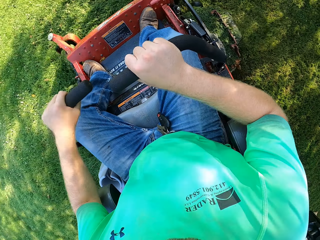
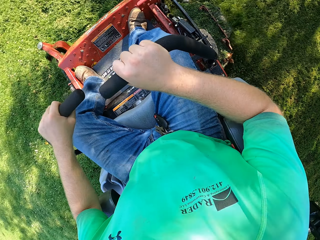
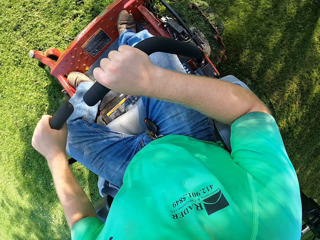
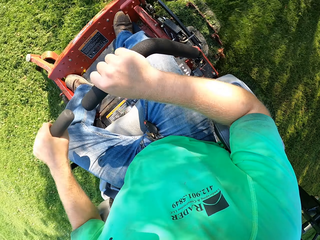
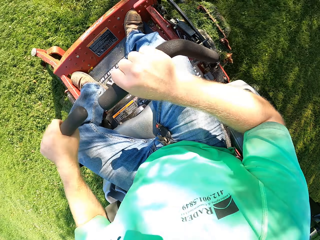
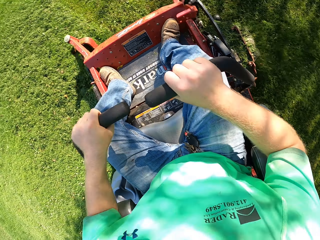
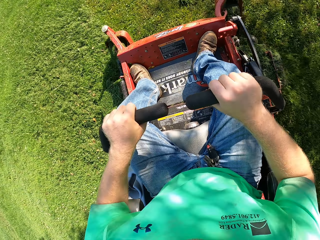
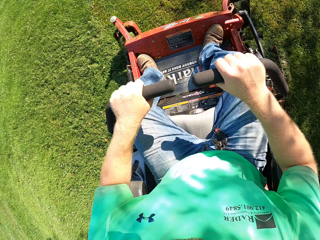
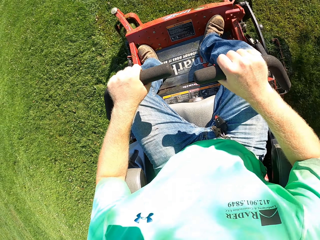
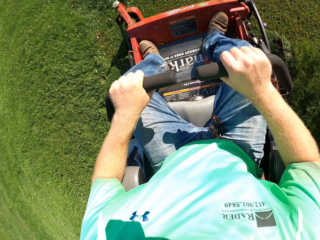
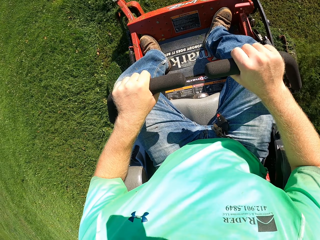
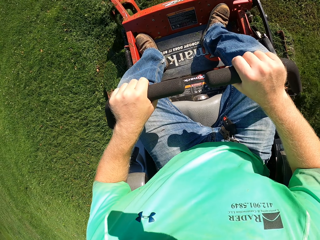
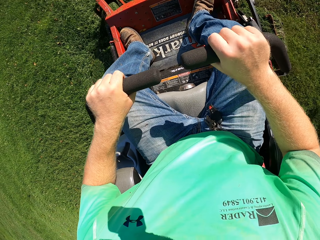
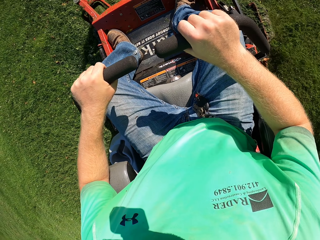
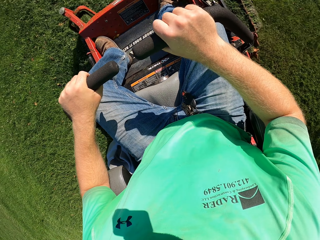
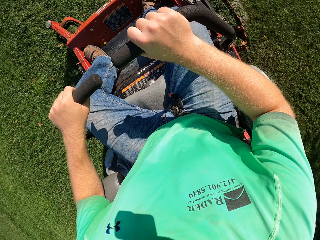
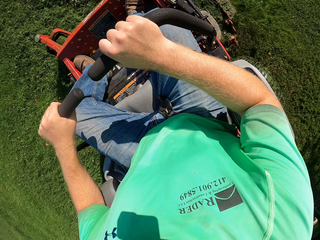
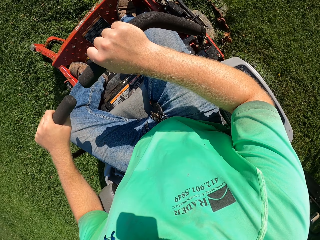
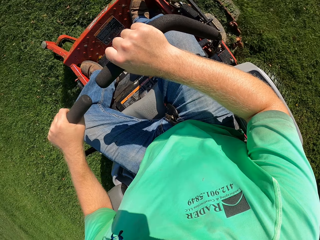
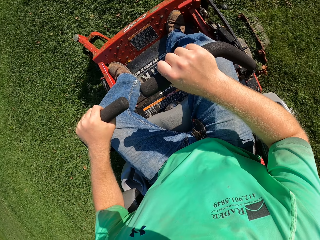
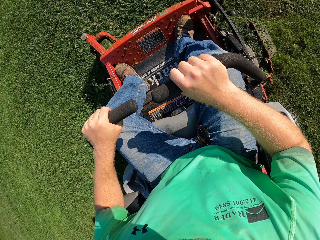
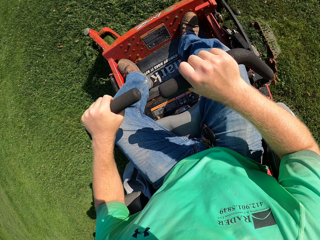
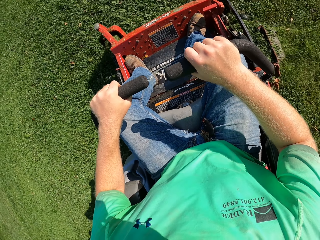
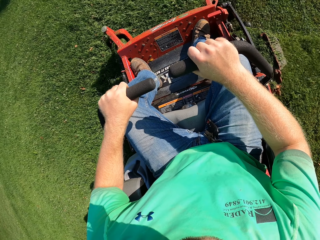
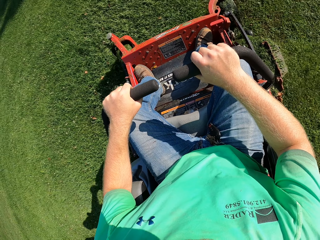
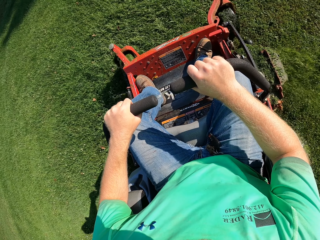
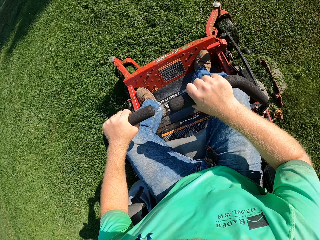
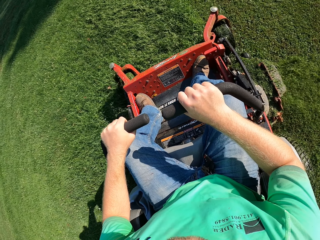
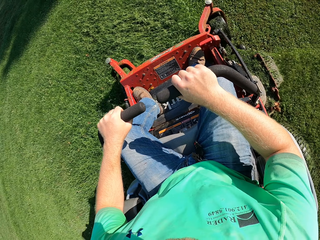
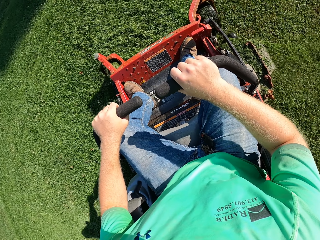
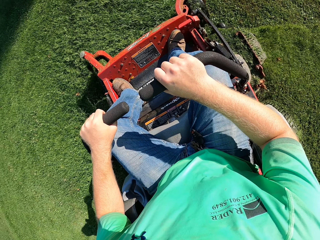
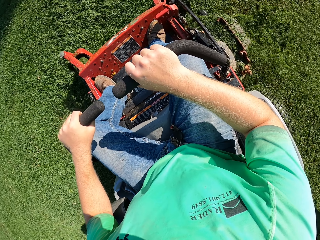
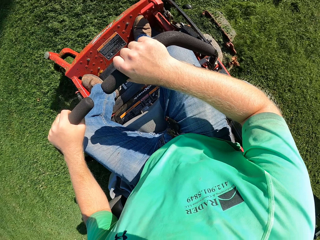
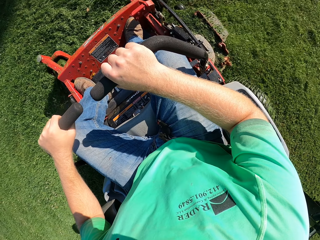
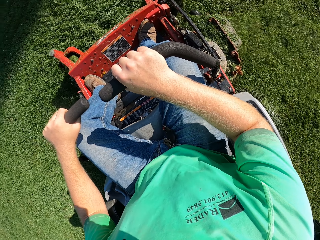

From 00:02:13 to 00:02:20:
The camera wearer looks to the side.

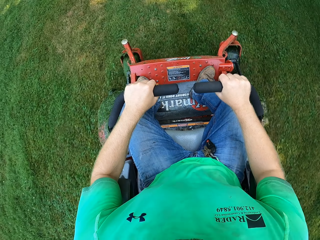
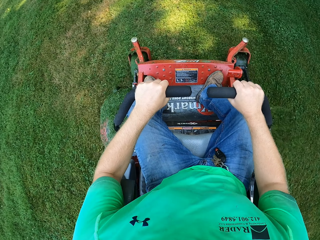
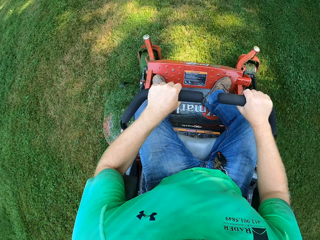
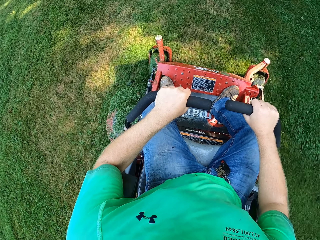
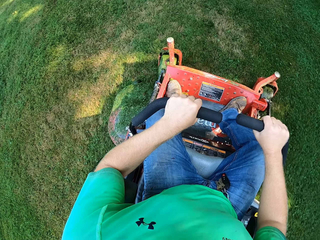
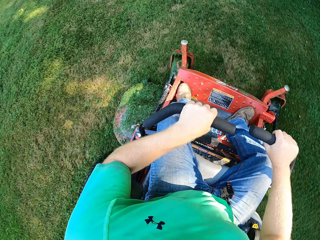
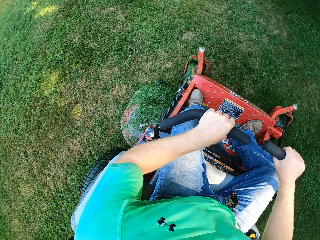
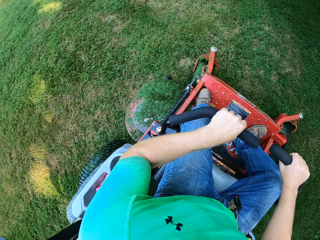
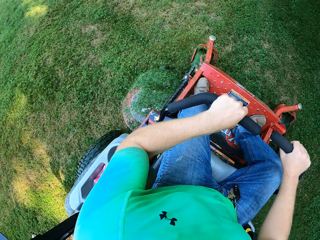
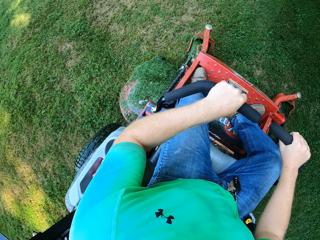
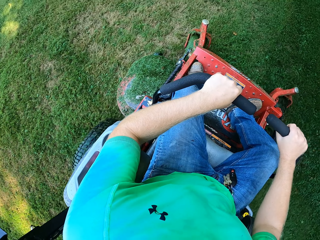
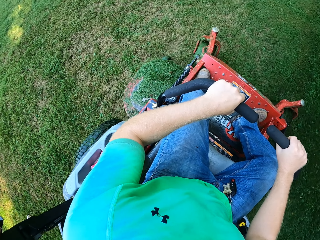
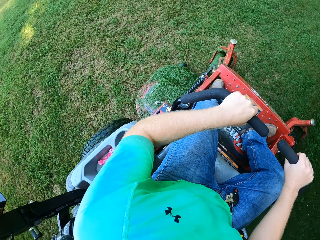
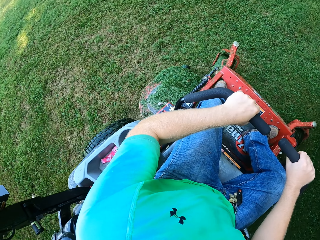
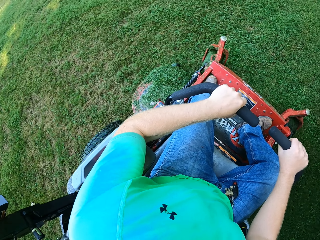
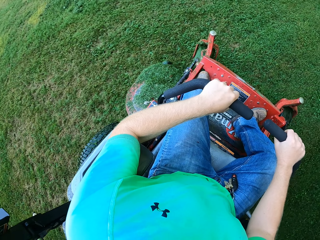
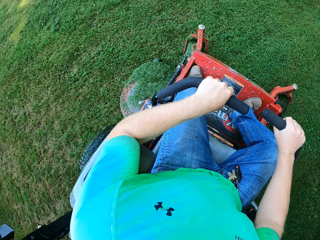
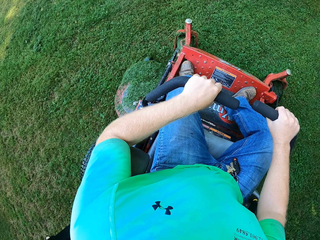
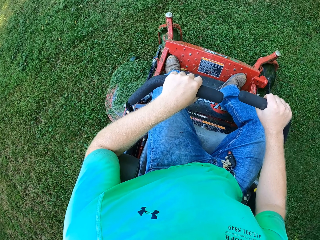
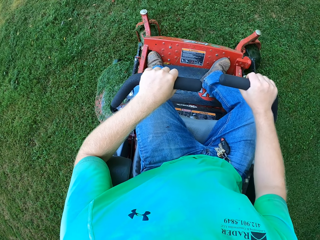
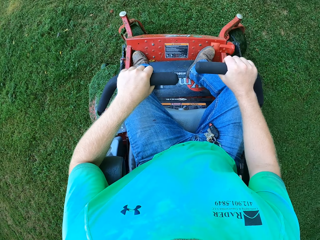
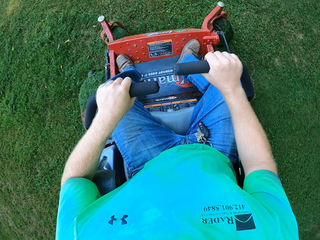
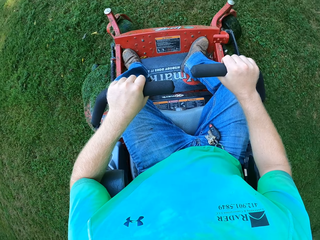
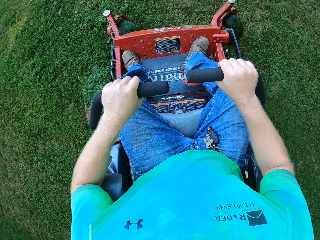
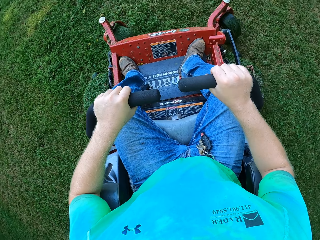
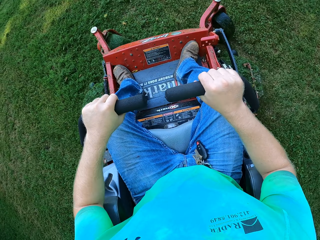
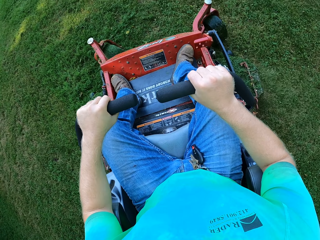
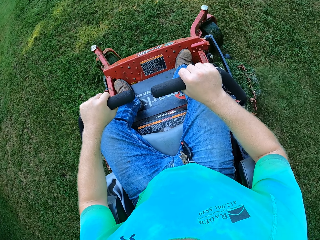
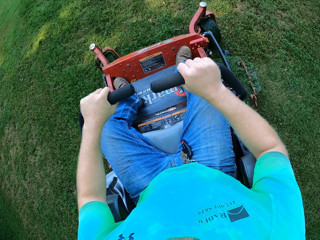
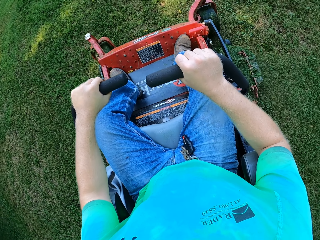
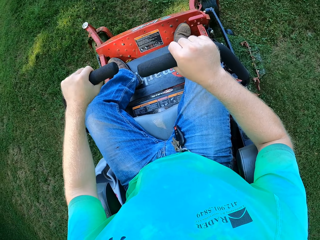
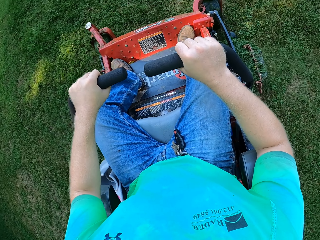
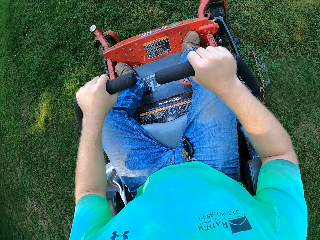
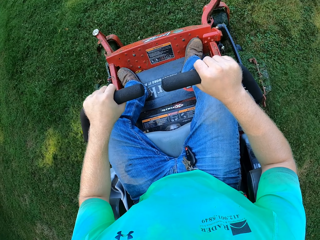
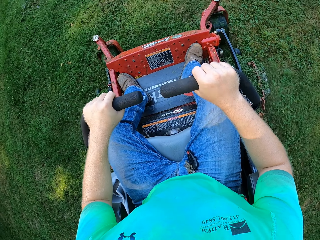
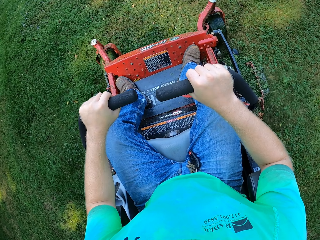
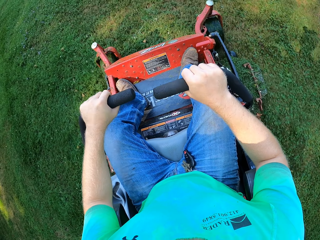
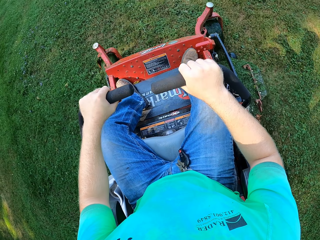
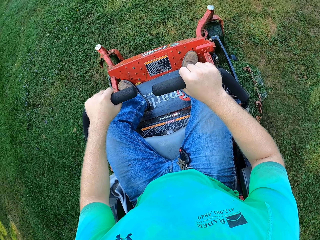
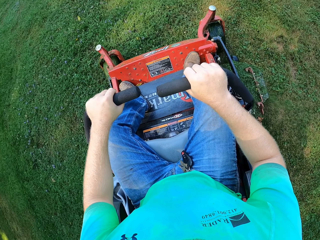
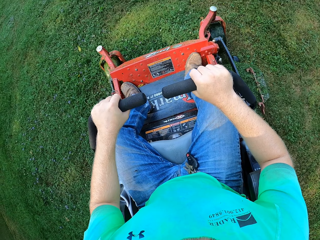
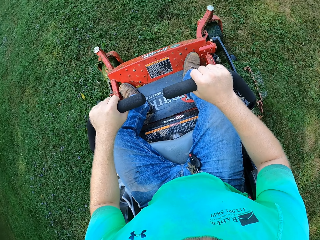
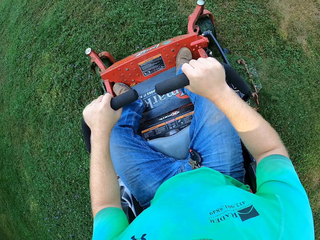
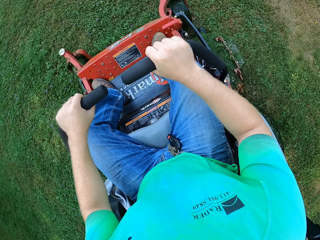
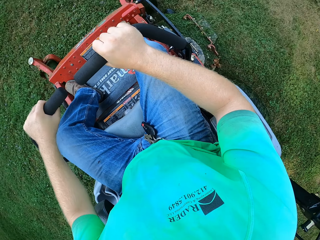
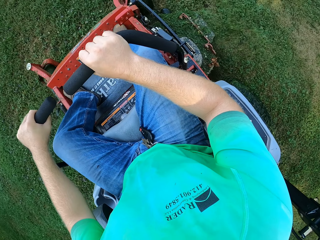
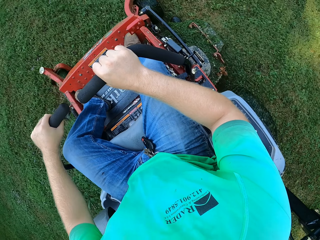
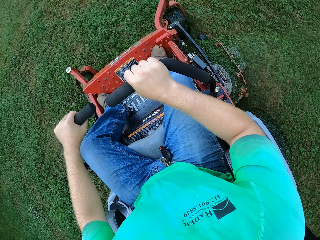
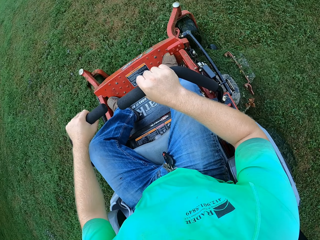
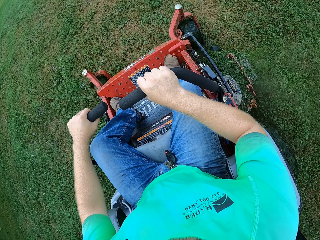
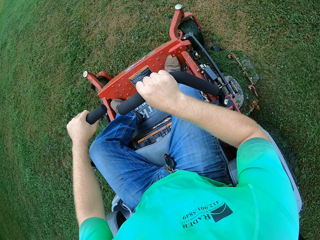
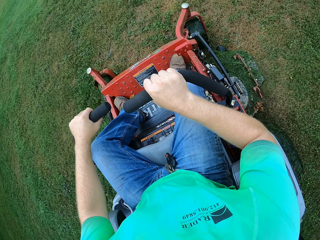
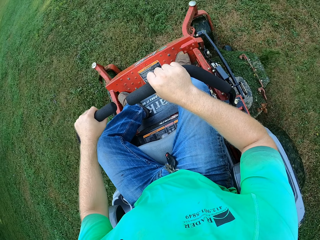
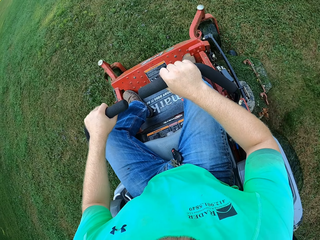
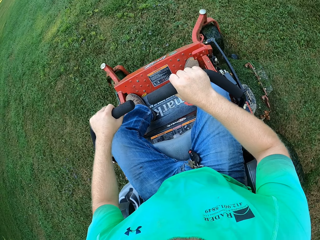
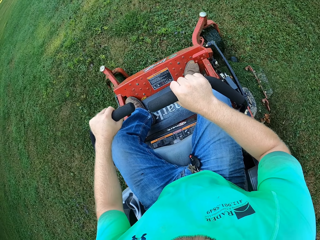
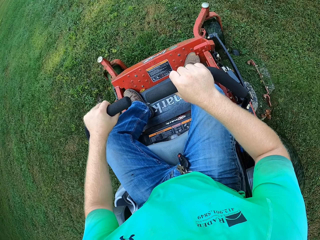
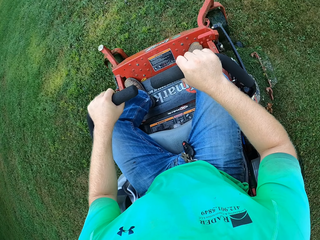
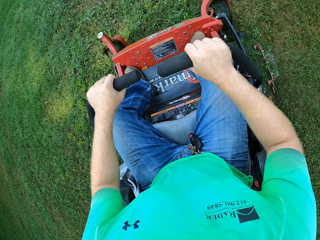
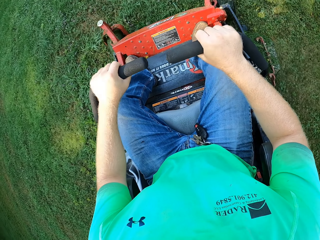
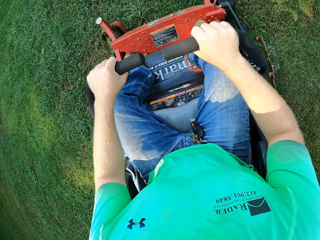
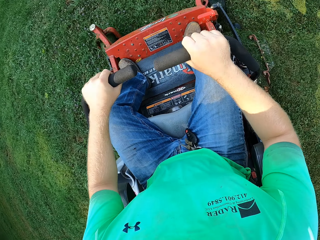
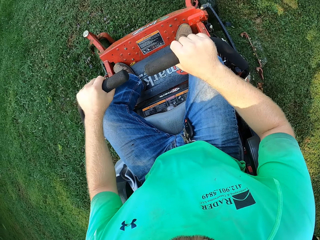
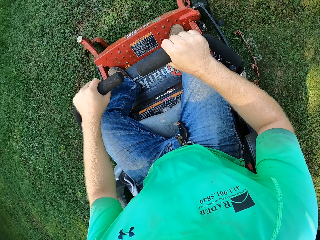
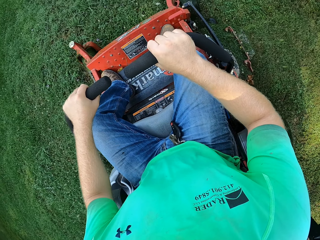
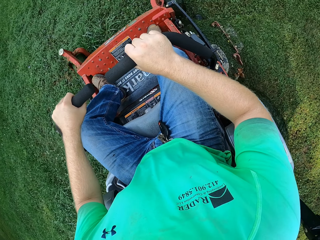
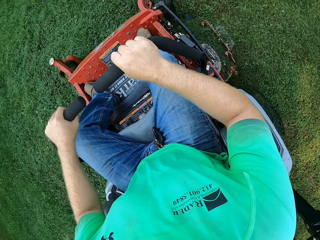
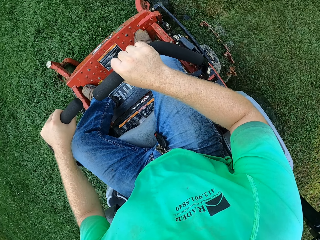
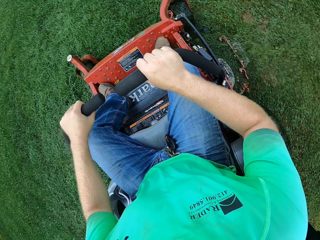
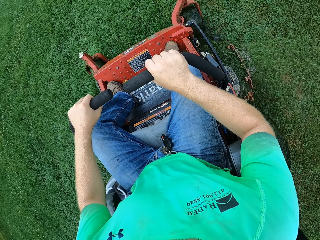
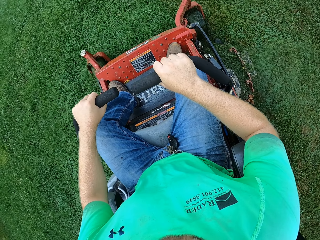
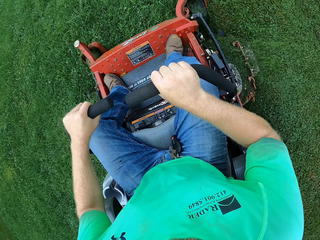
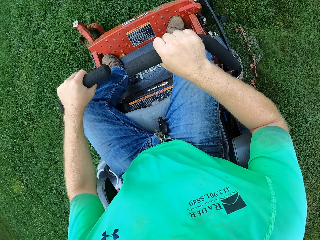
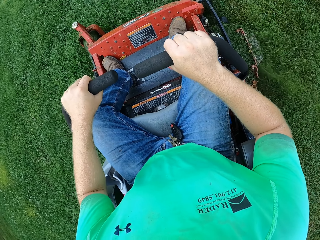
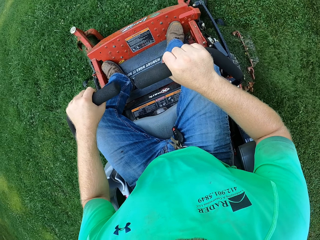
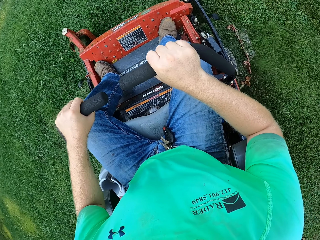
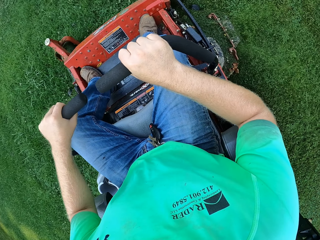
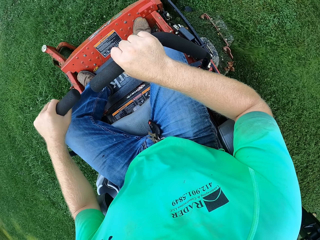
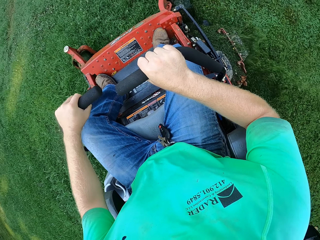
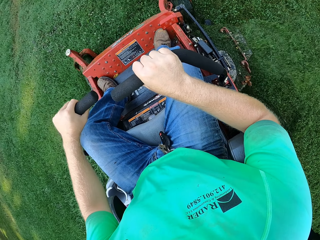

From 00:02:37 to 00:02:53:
The camera wearer looks at the right side. They turn to the right side.
